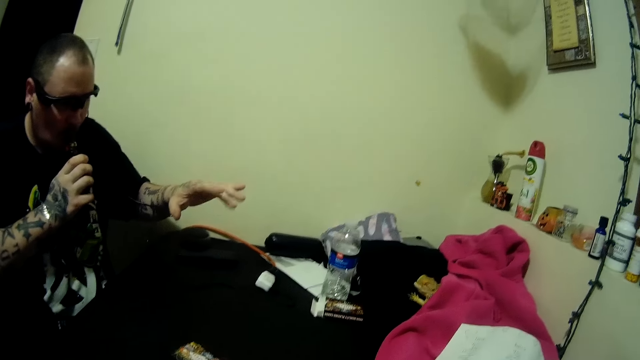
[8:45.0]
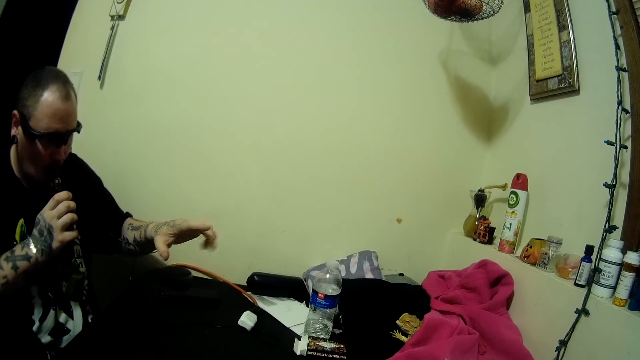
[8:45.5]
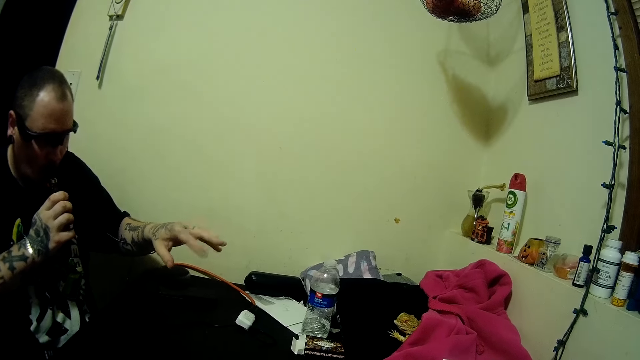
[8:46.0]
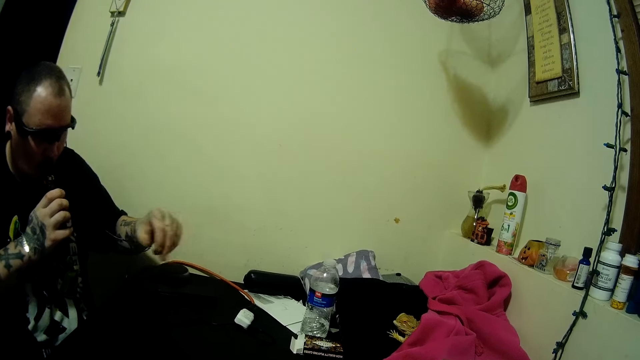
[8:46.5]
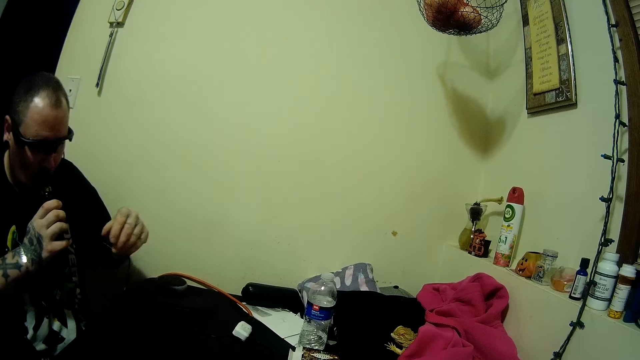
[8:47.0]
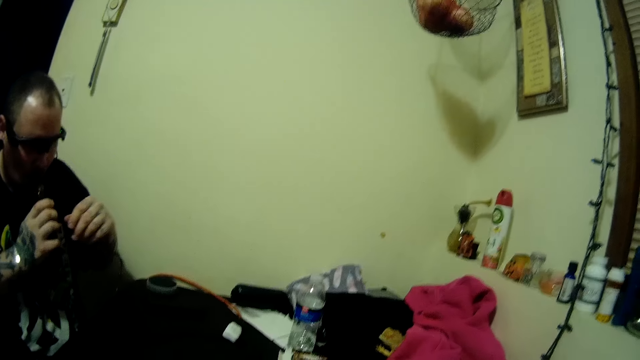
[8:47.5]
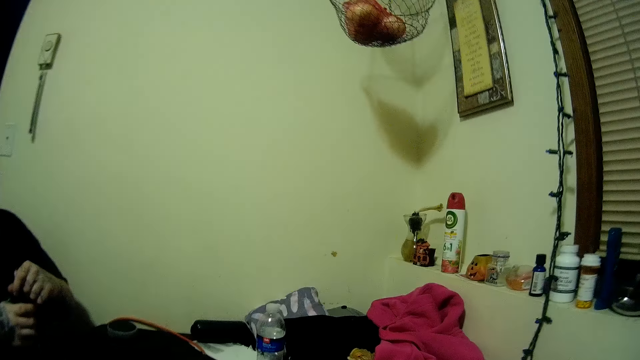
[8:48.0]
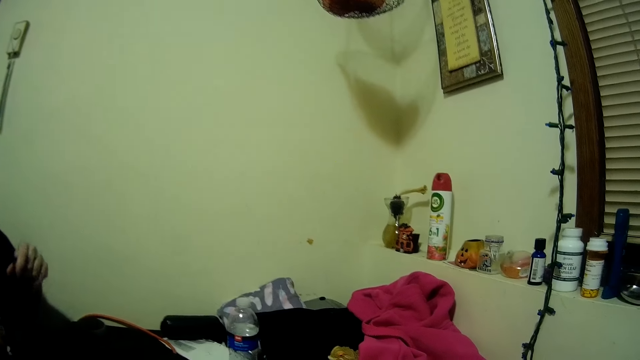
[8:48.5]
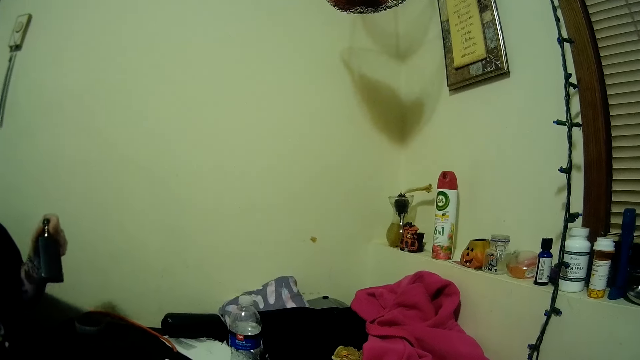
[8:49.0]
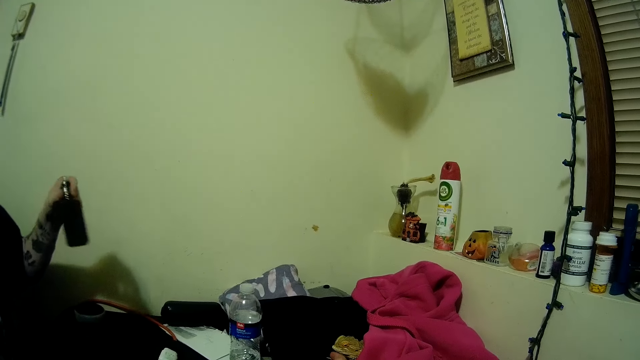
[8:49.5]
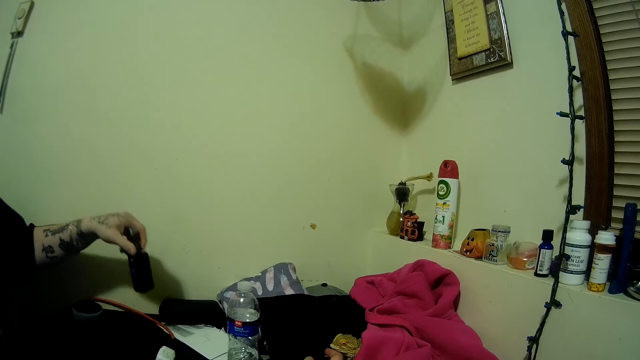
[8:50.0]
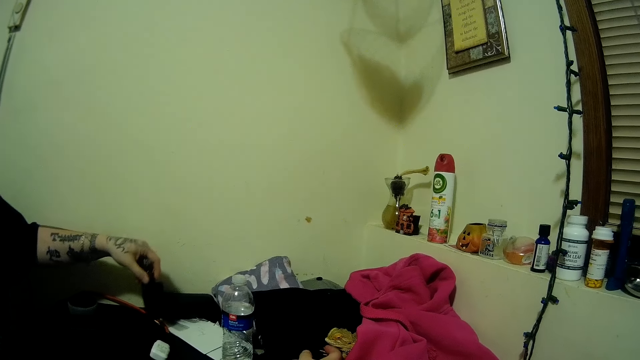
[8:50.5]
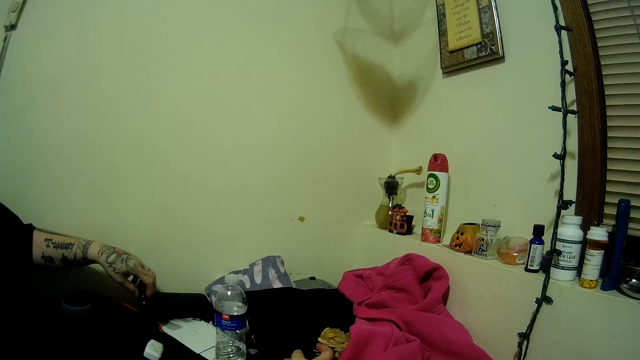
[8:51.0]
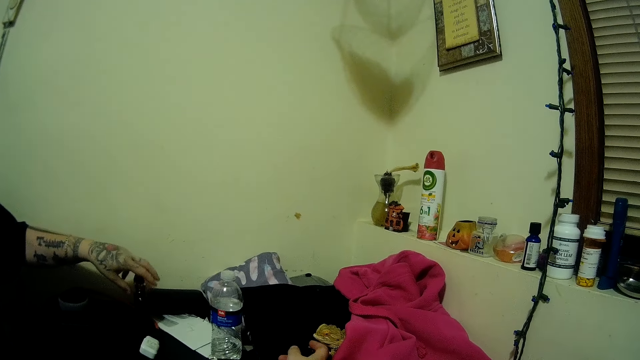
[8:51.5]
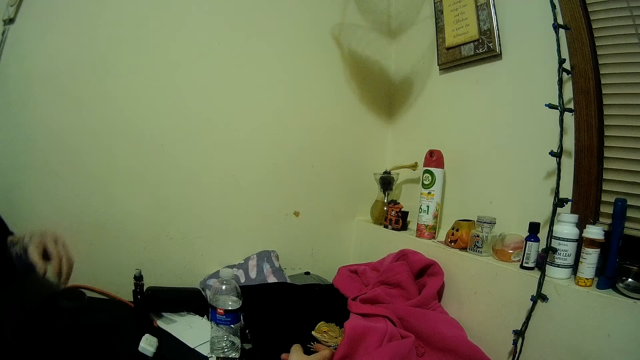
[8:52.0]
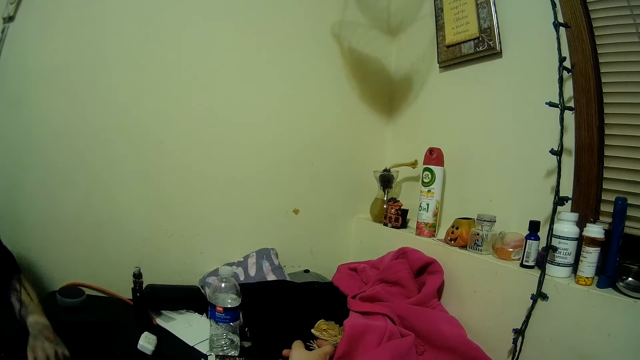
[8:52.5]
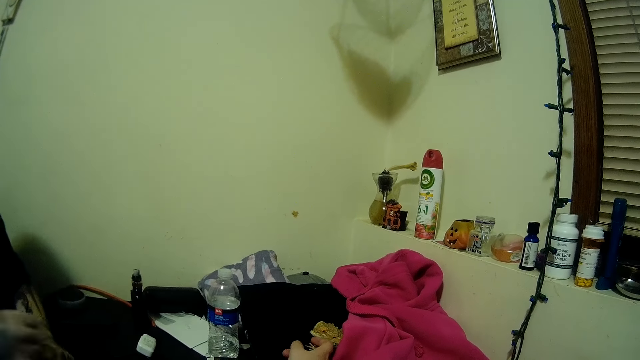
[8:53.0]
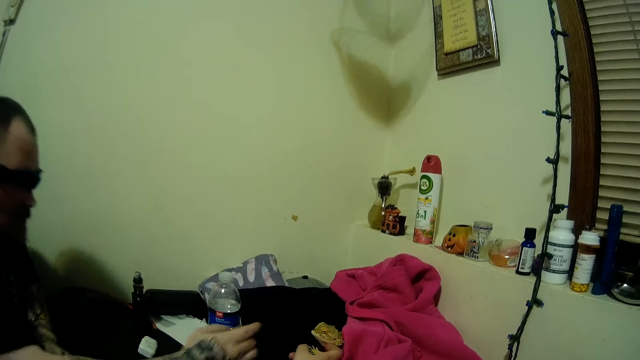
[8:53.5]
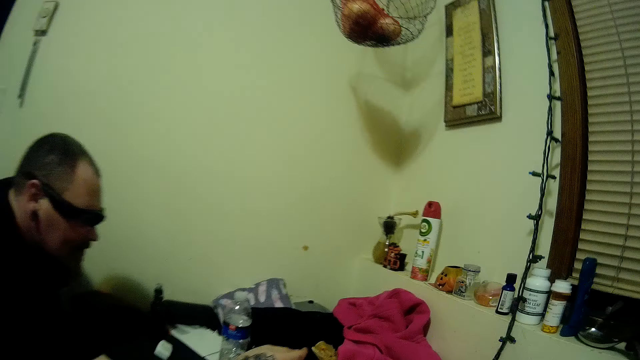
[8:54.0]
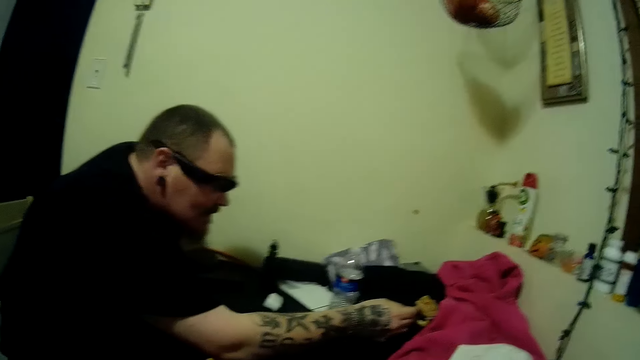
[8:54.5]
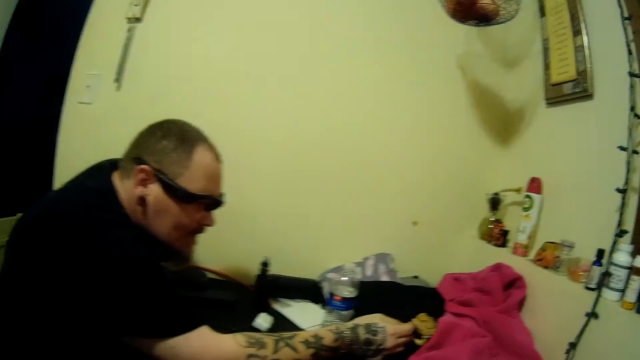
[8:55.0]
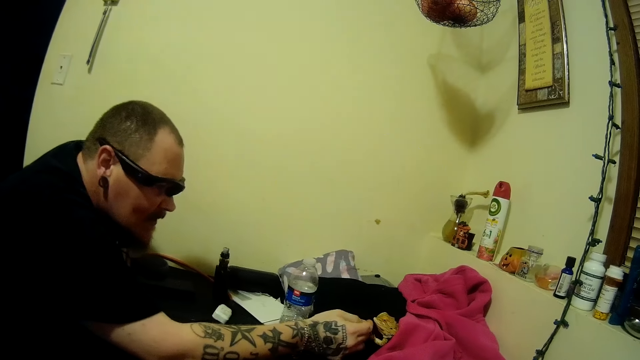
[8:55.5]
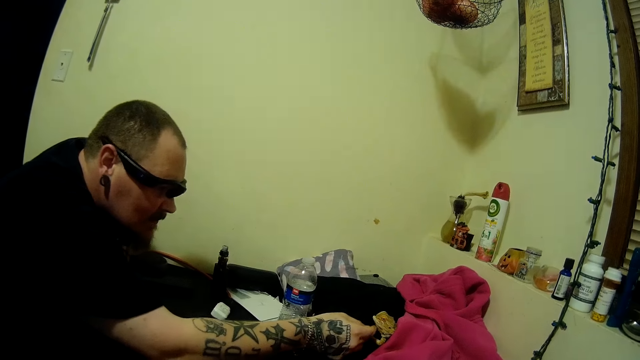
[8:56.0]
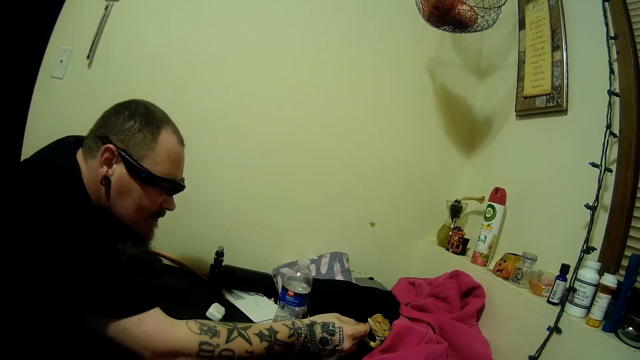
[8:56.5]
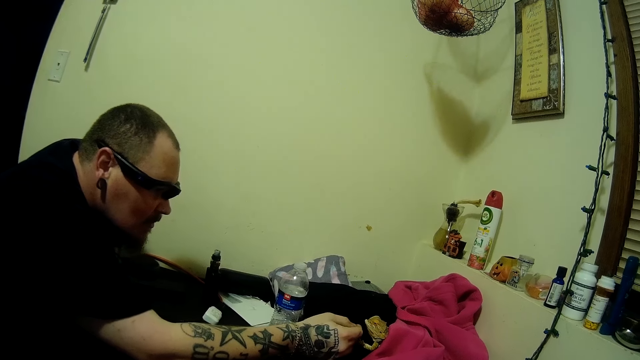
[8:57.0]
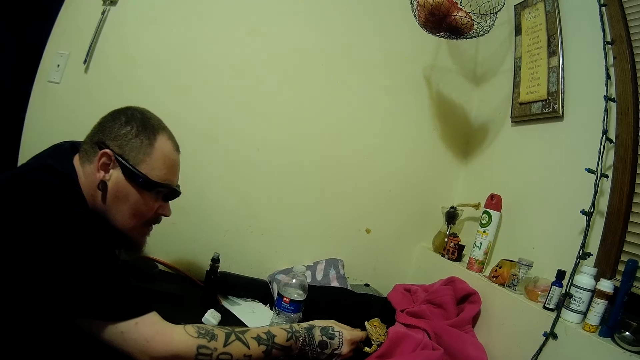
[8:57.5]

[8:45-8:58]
The man gesticulates with his left hand. The man sniffs the bottle. The man taps his hand. The man passes the bottle from his right hand to his left hand. The man places the bottle on the table with his left hand. The camera wearer touches the frog or lizard. The man touches the lizard on the table with his right hand.

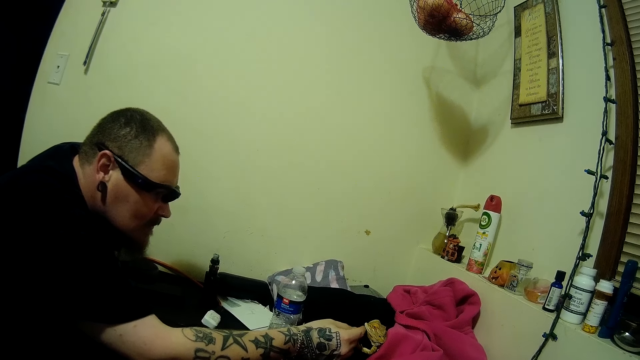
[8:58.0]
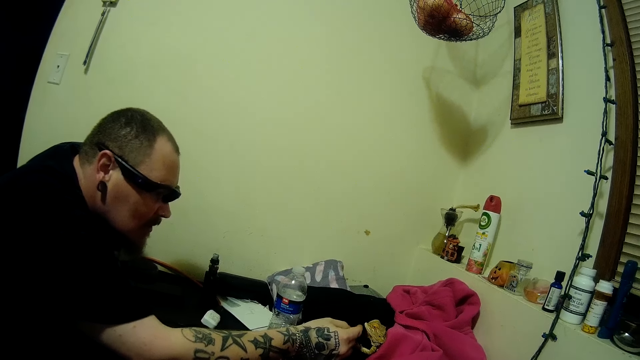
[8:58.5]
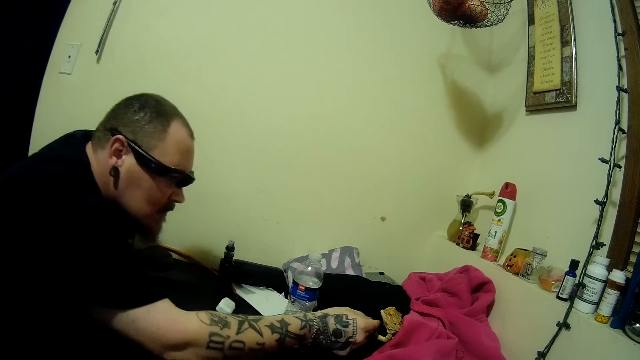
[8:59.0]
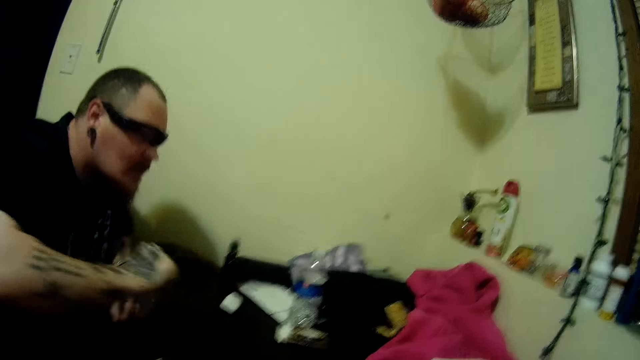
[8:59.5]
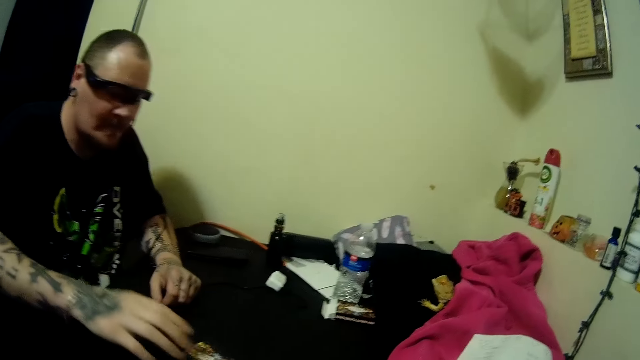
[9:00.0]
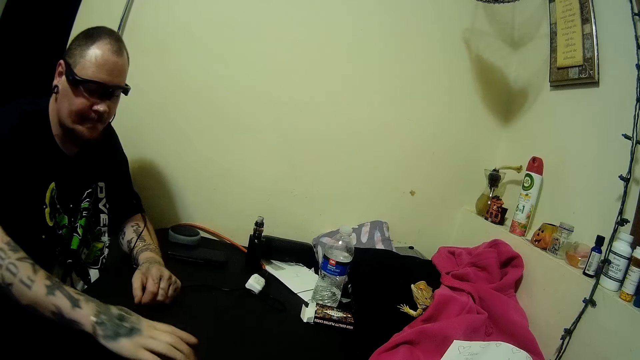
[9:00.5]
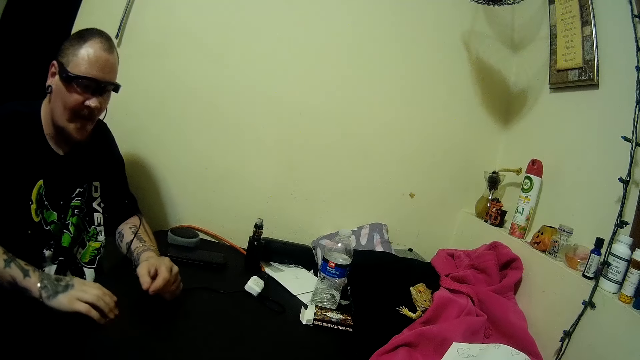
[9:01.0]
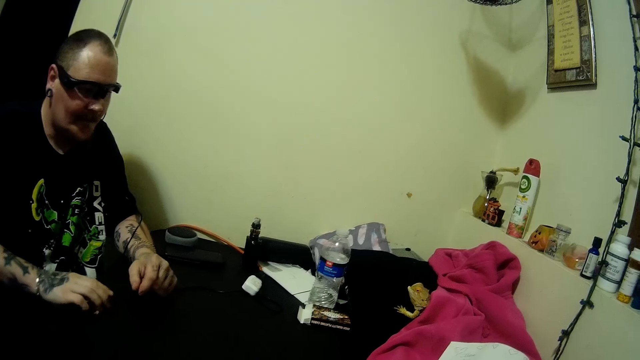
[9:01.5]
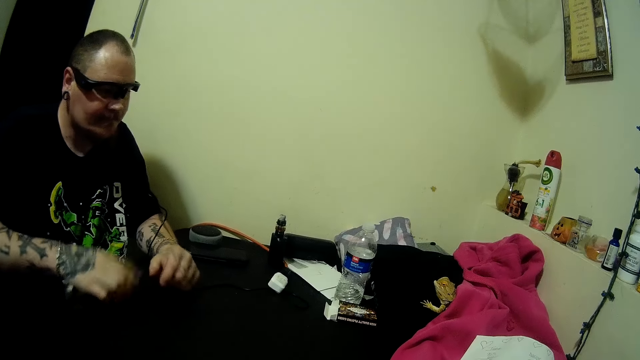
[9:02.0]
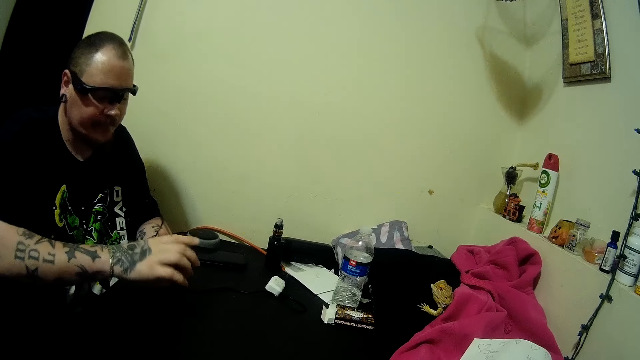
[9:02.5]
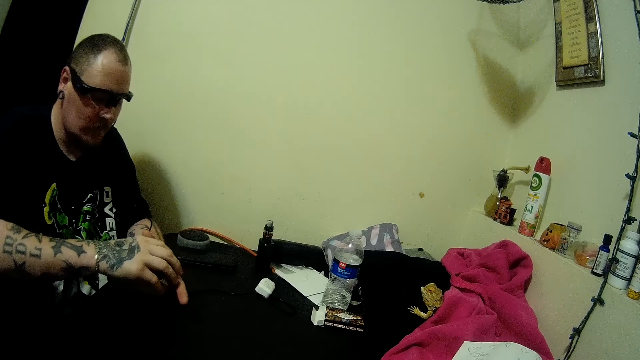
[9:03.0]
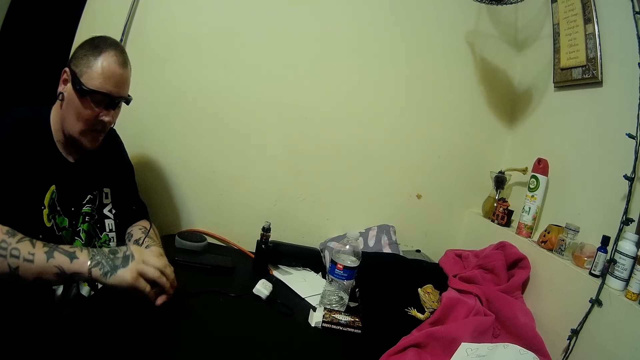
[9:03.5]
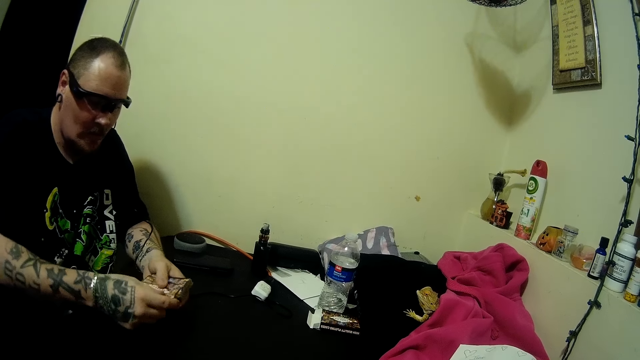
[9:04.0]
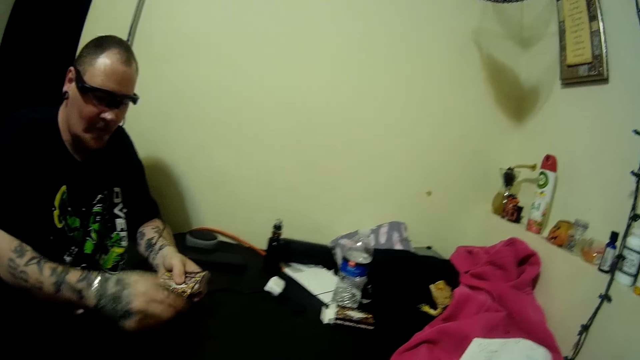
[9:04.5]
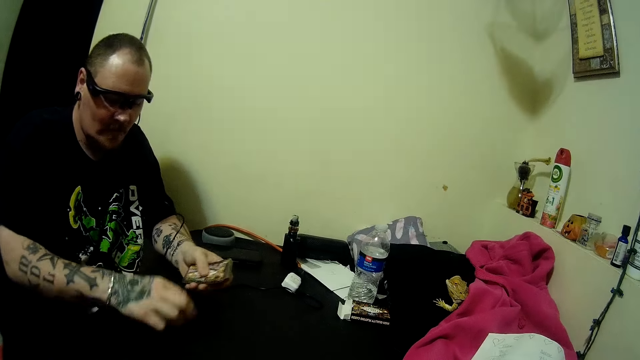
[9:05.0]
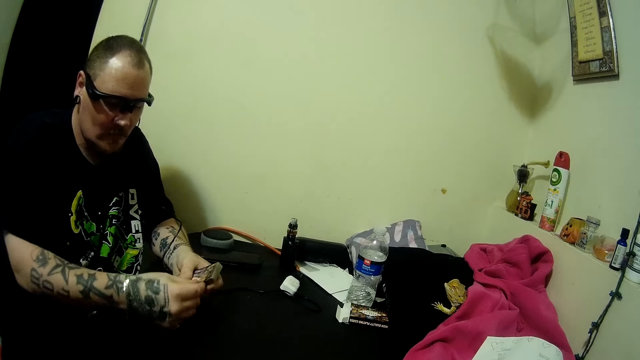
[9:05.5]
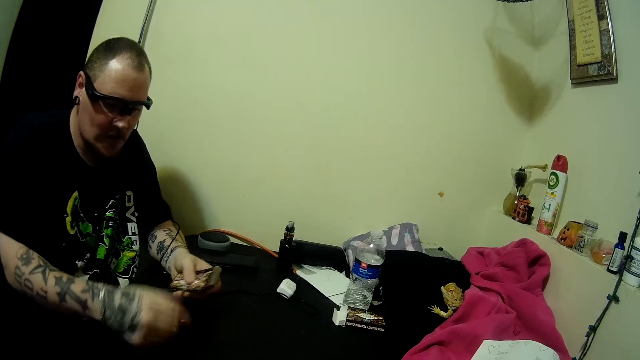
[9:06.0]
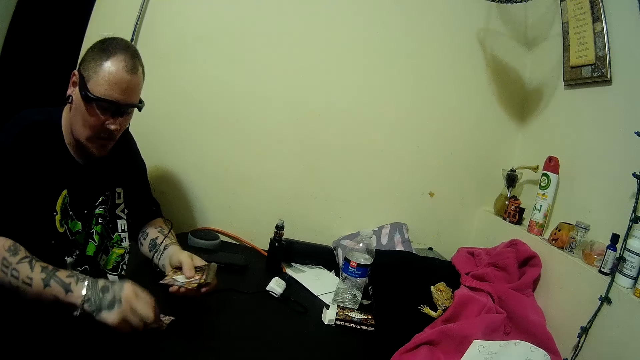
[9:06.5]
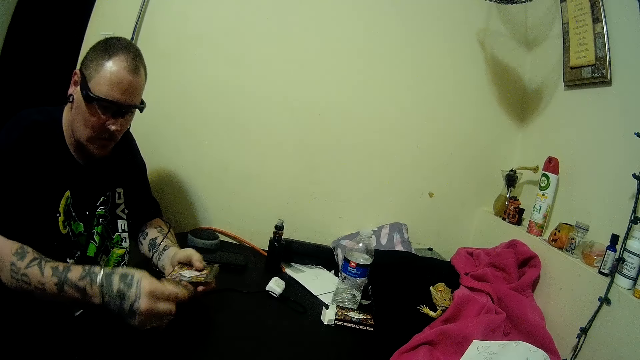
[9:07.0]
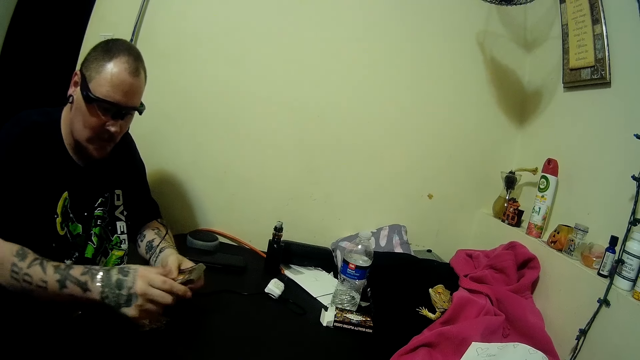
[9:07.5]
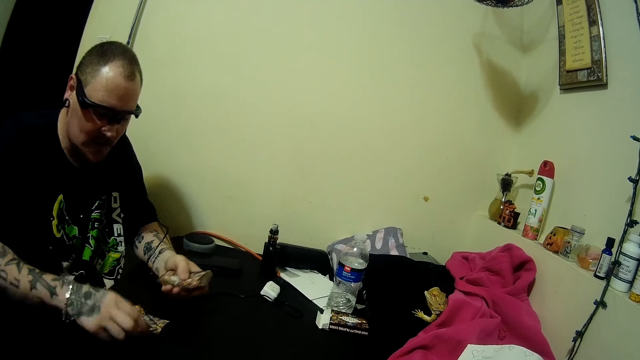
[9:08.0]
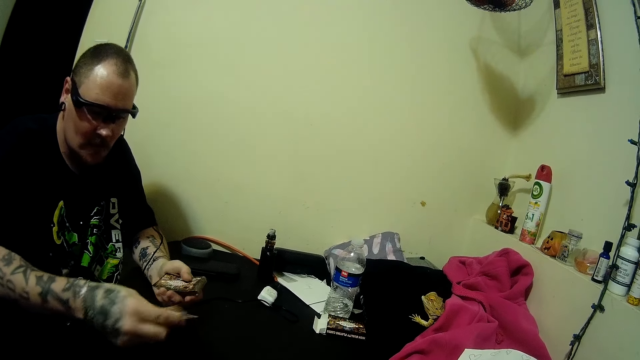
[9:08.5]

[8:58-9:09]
A man slides the cards on the table with his right hand. The man picks up the cards from the table with his right hand, arranges the cards in his two hands, and shares the cards on the table with his right hand. The man puts down the play card.
